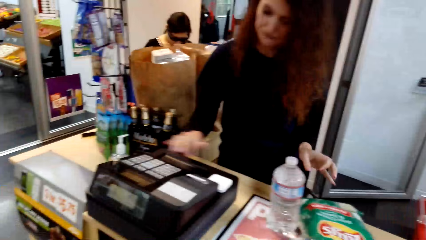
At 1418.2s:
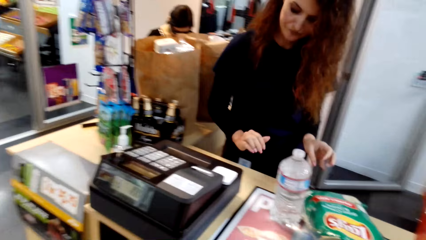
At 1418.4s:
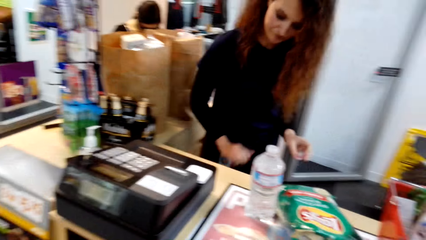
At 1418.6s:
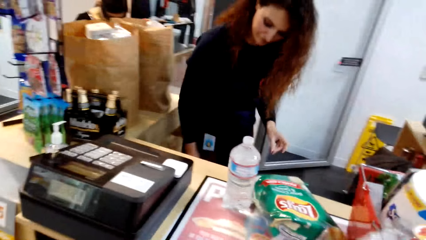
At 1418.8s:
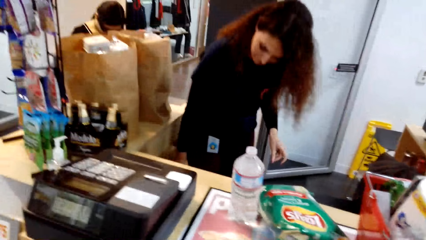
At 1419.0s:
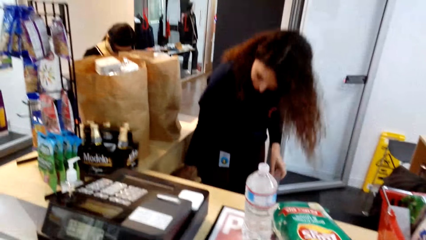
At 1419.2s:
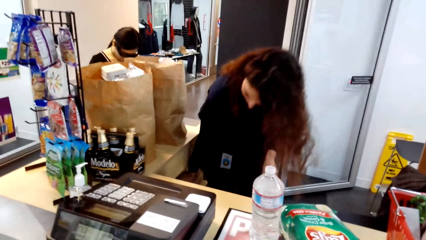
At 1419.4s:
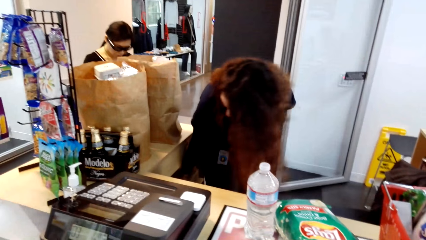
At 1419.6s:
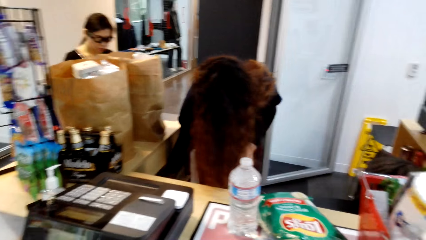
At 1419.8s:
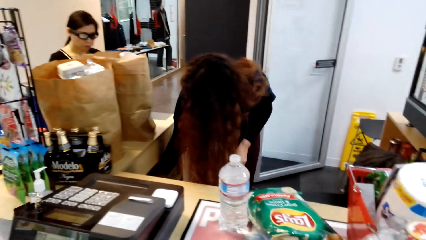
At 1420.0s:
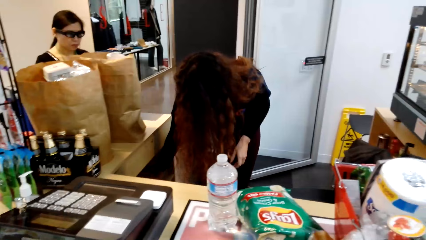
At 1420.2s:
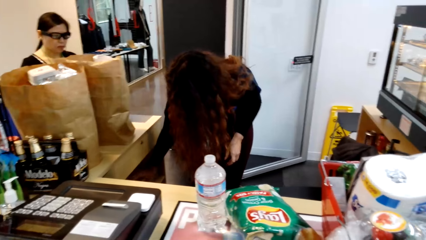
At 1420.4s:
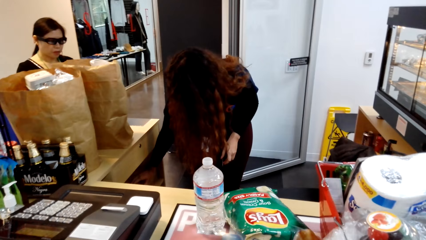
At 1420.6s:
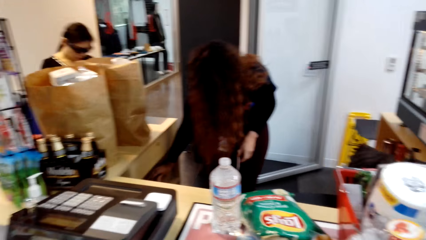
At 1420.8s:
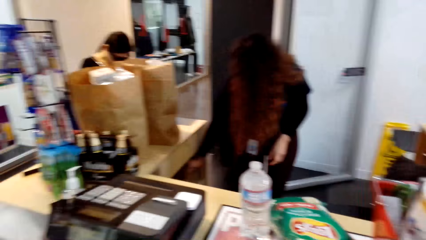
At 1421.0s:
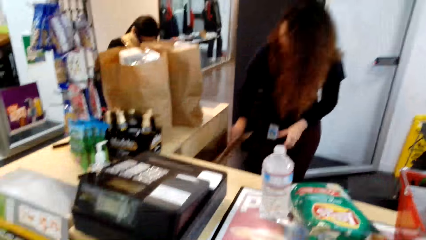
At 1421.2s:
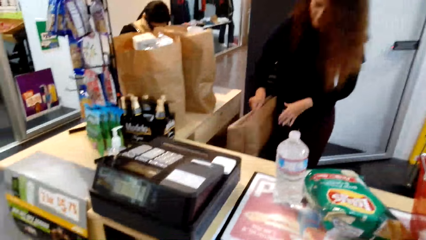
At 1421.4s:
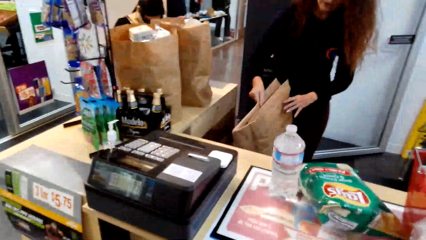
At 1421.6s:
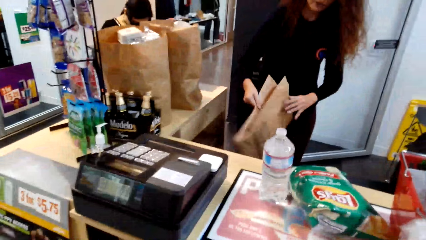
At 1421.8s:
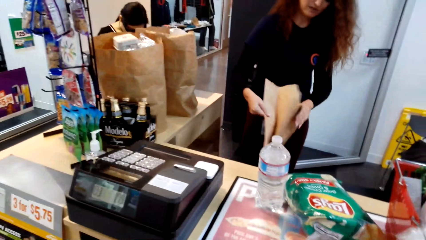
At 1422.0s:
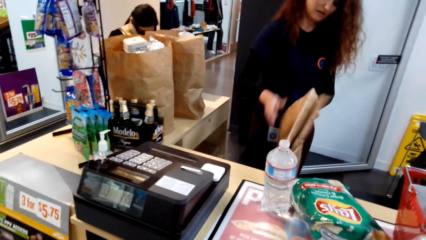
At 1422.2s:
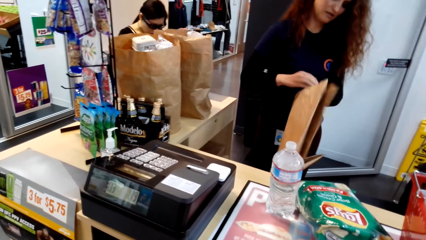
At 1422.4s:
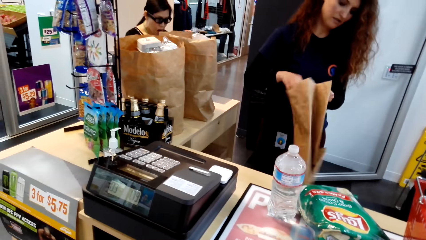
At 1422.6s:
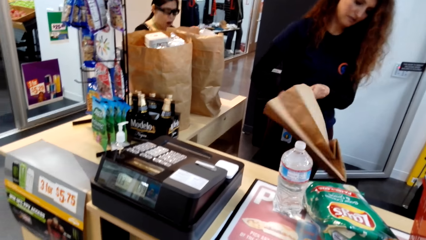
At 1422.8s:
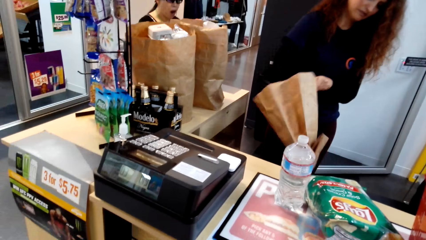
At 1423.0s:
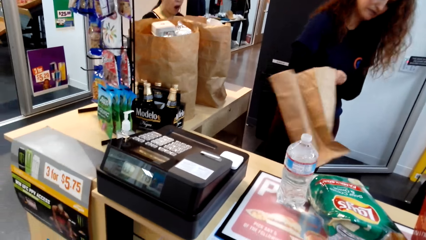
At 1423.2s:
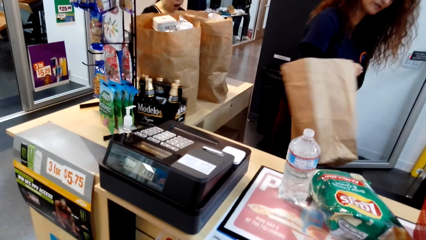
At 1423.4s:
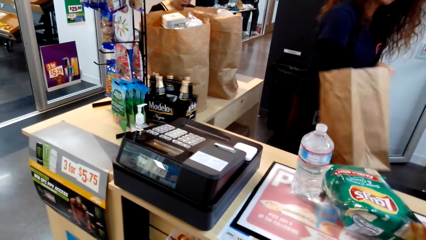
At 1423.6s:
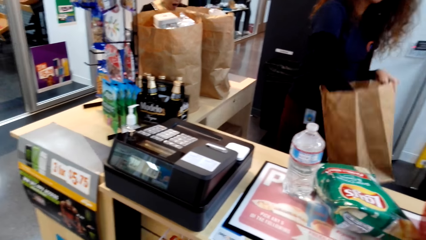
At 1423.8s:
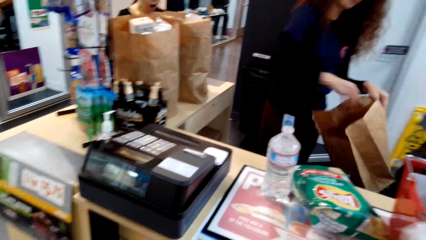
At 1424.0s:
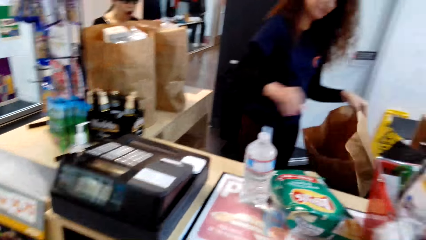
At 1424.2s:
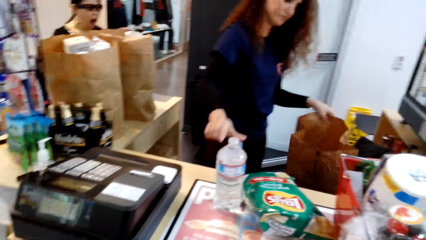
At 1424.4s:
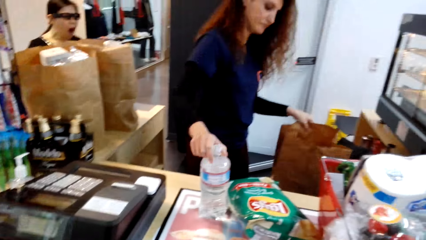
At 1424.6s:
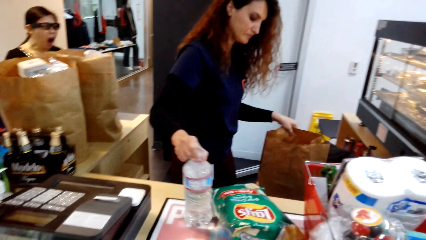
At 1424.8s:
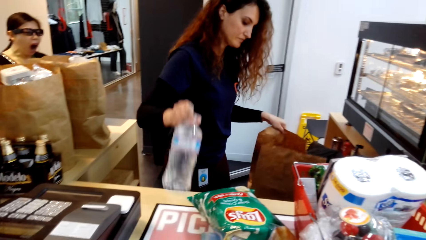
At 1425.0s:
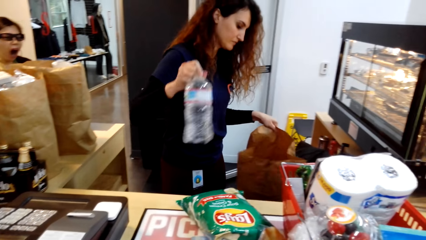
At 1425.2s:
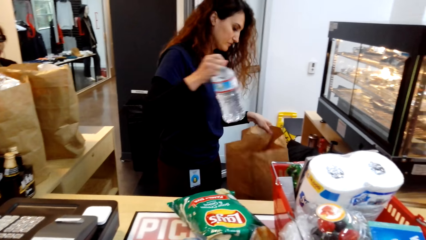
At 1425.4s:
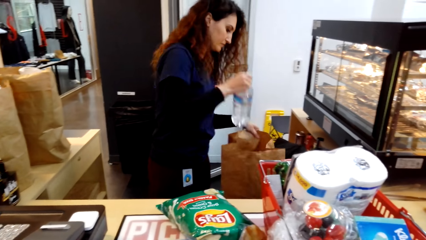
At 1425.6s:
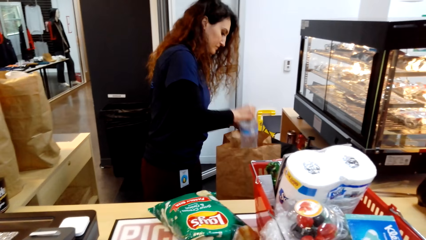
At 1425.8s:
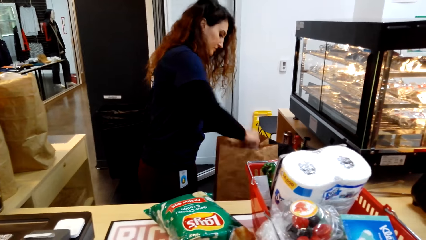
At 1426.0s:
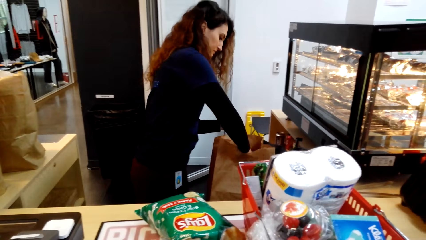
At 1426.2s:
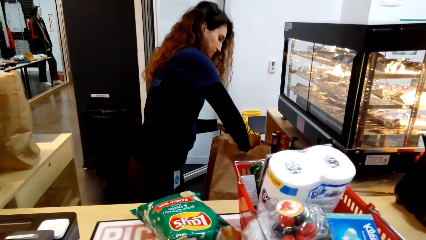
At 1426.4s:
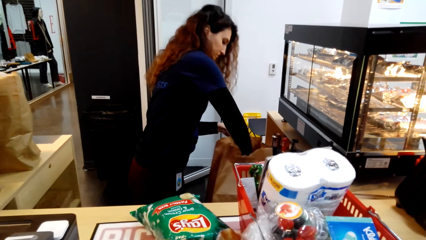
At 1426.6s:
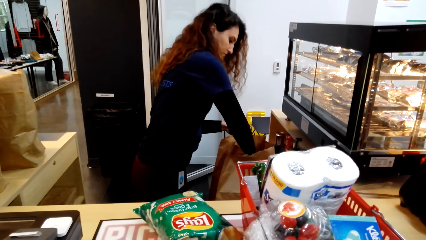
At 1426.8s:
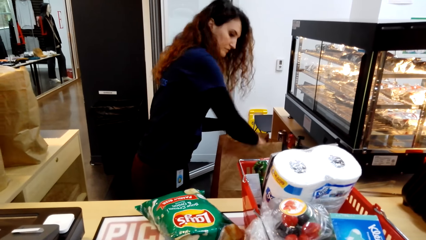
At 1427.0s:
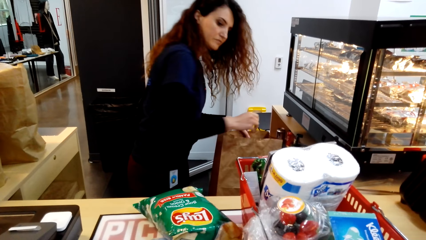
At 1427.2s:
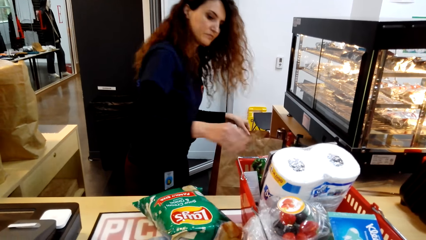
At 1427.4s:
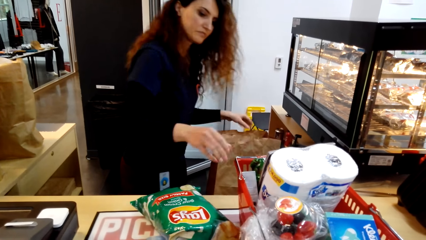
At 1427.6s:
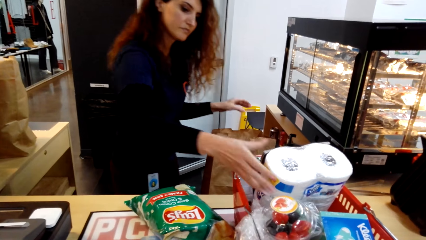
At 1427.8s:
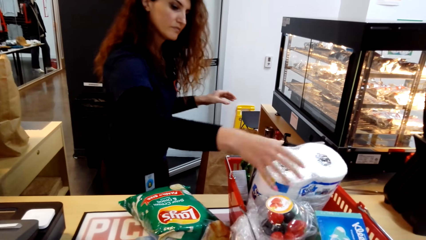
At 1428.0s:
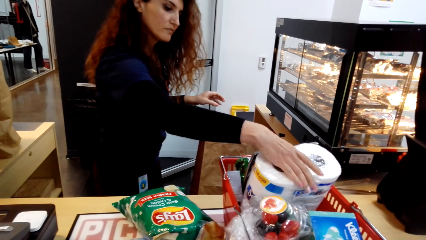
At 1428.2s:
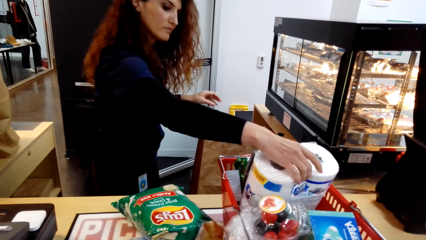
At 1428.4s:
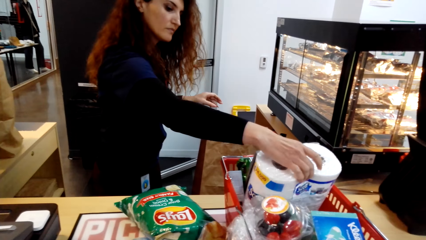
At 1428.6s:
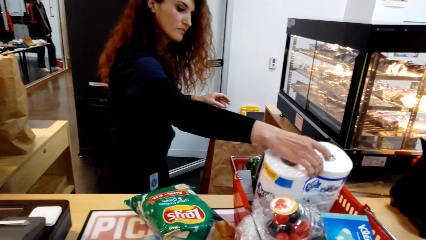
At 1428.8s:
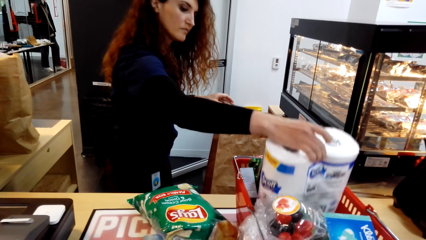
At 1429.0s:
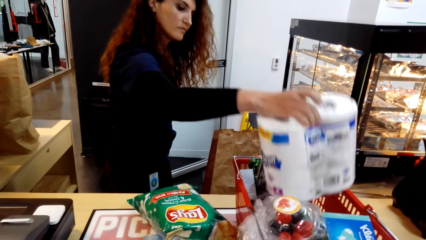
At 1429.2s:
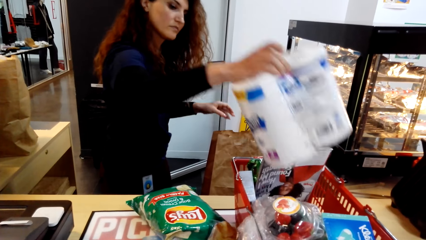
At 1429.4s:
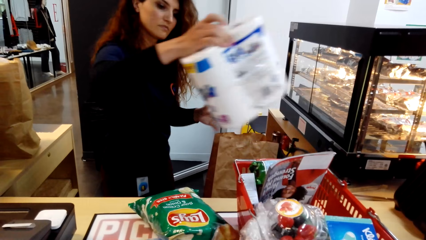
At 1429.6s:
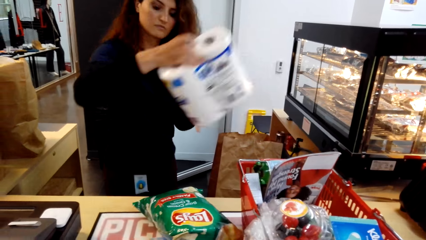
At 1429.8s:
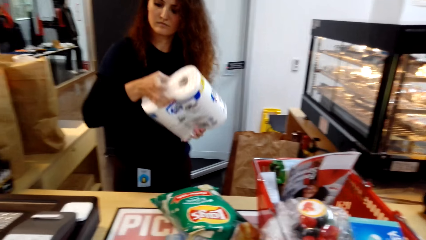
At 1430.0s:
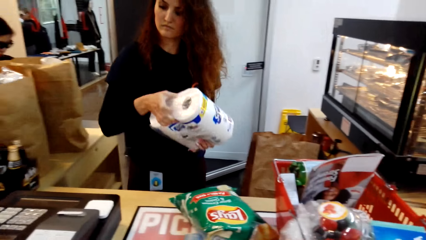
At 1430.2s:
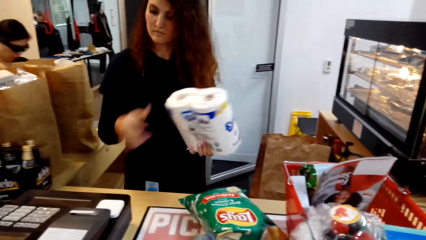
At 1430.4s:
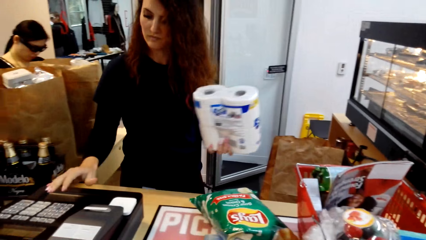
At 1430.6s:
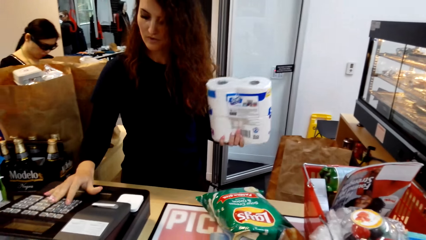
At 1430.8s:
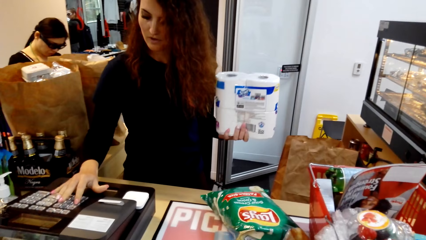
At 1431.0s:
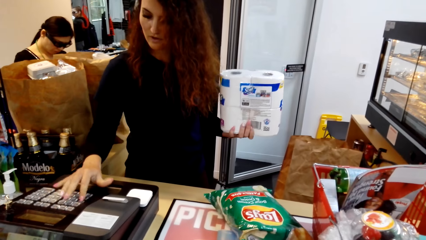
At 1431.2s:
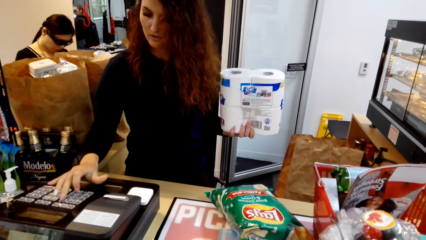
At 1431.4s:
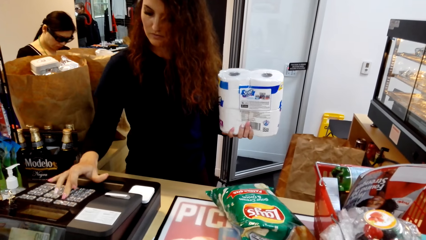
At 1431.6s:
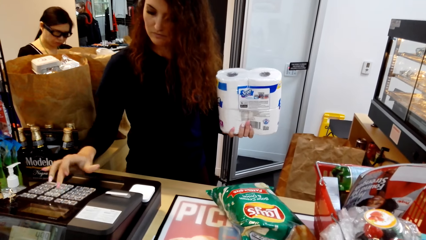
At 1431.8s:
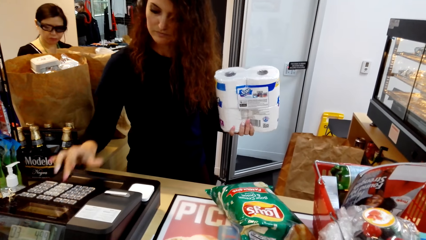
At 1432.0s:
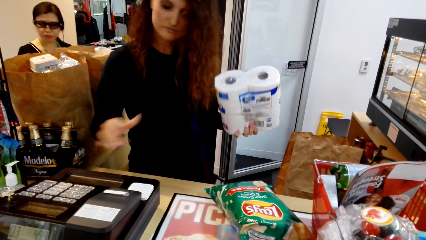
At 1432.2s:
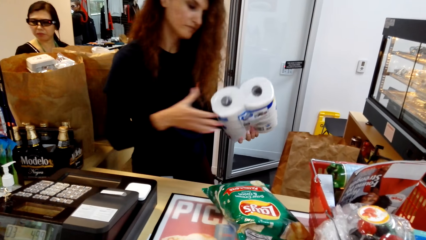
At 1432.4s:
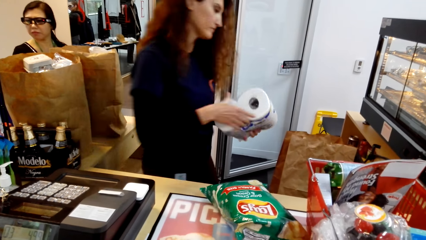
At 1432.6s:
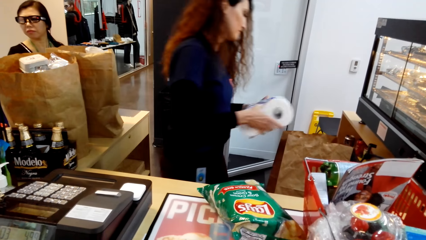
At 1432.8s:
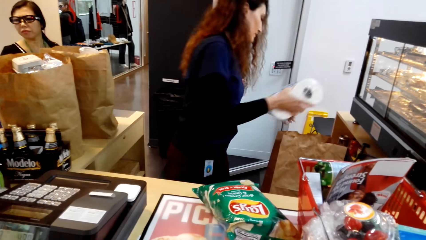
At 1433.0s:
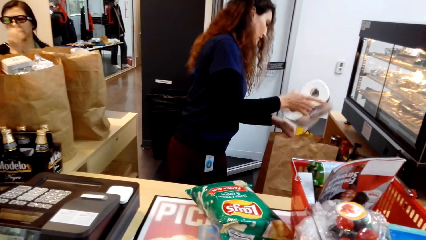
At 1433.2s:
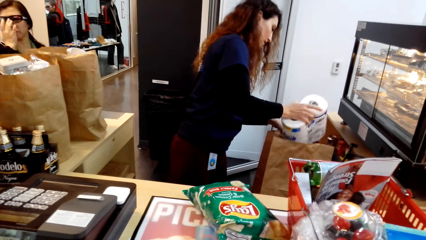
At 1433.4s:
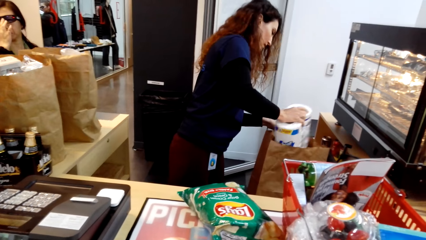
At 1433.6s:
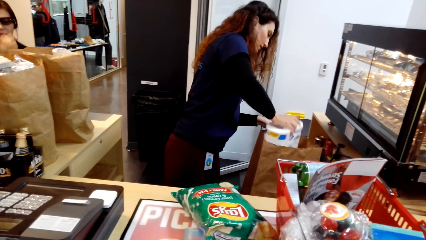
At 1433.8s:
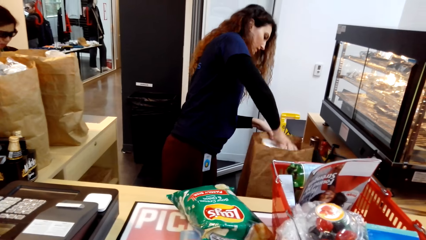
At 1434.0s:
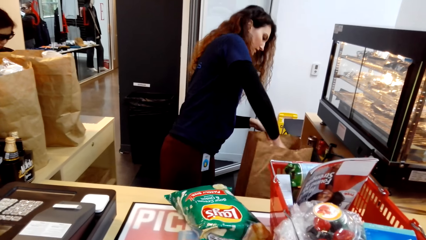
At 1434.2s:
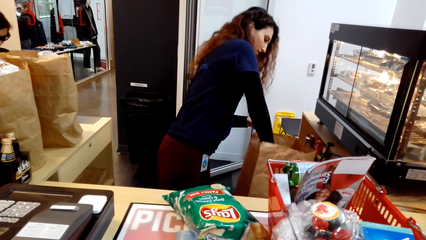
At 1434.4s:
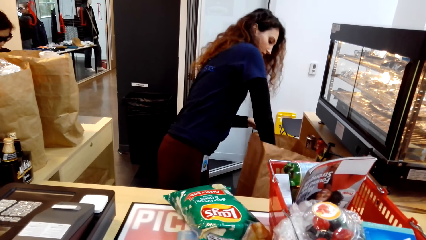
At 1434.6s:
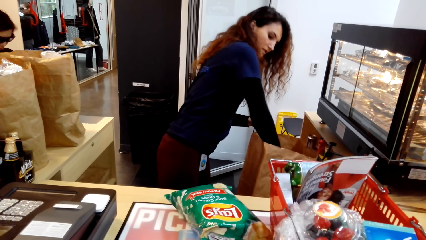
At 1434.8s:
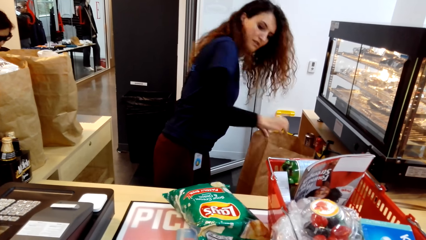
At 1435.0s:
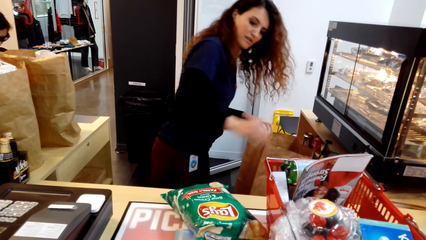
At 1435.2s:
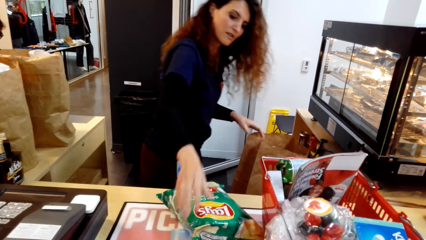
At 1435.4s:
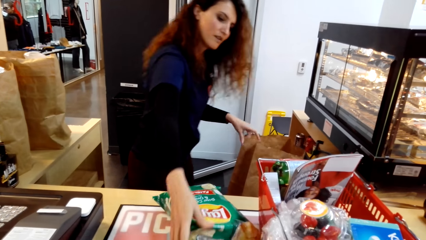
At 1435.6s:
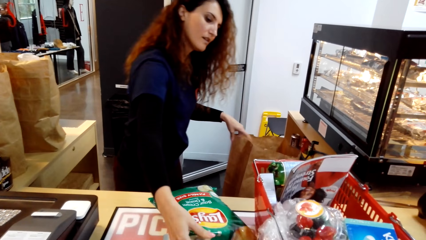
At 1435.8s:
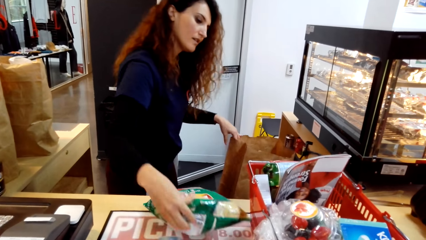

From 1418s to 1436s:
A man bends down. The camera wearer turns around. The man holds a pack and adjusts the pack. The camera wearer turns around. The man puts a bottle in the pack. The camera wearer puts an item in the paper package. The man picks up a tissue pack, presses the buttons, turns to the side and puts the tissue pack in a carrier pack.
